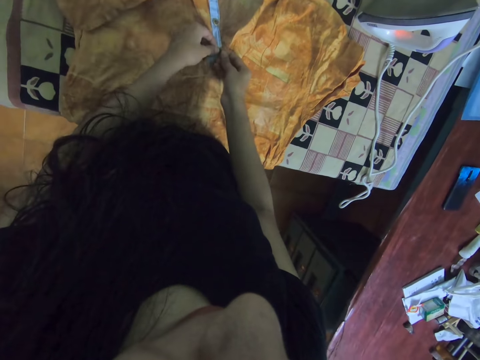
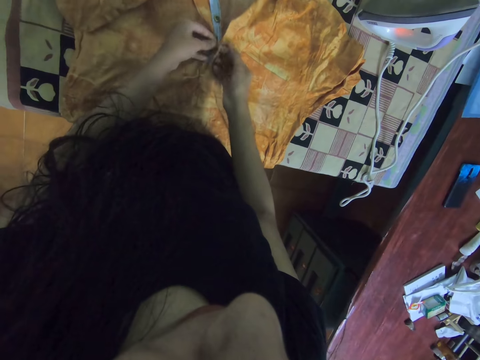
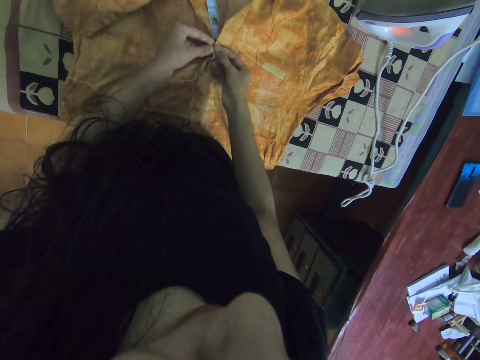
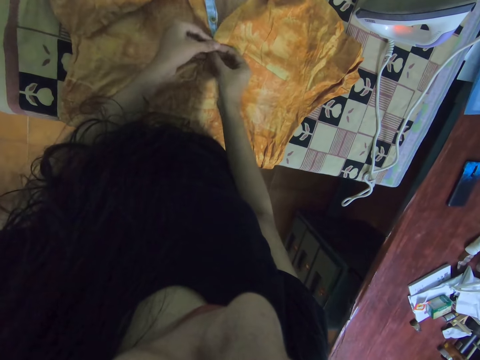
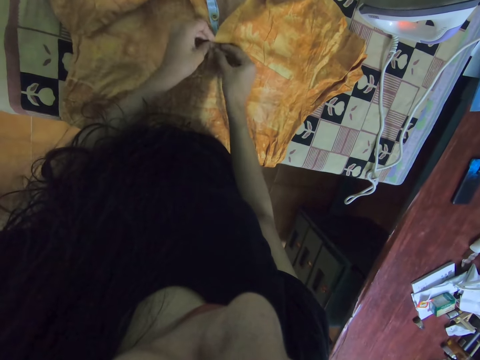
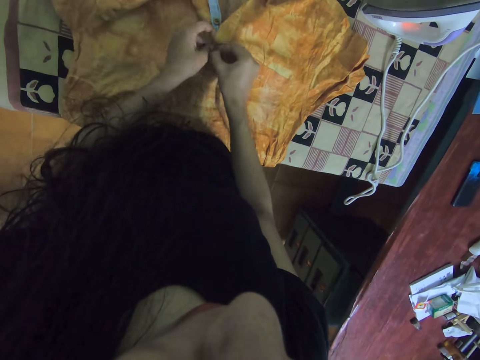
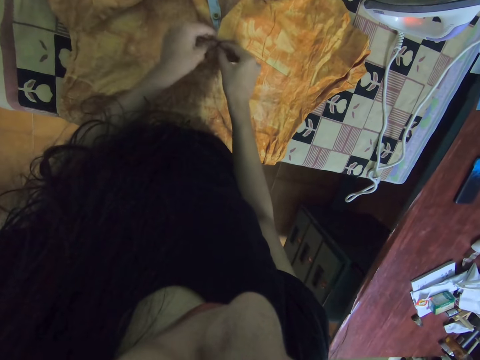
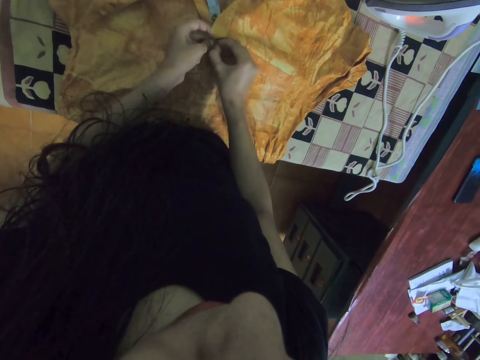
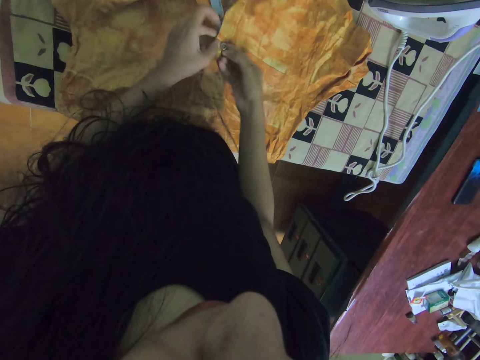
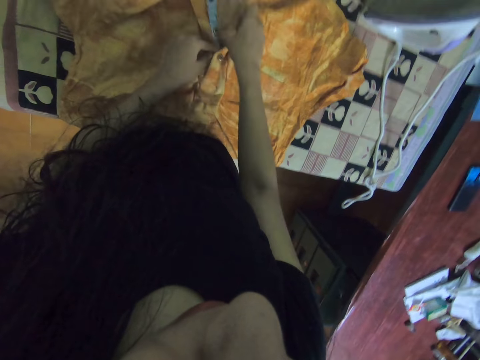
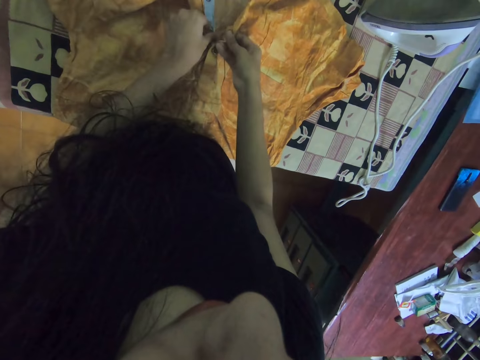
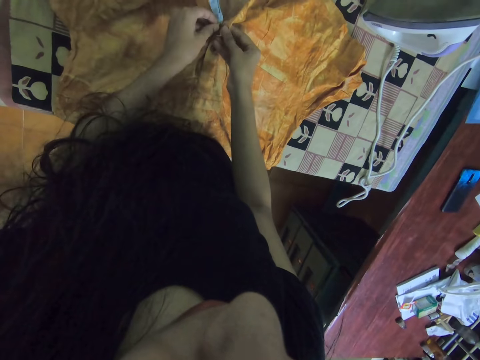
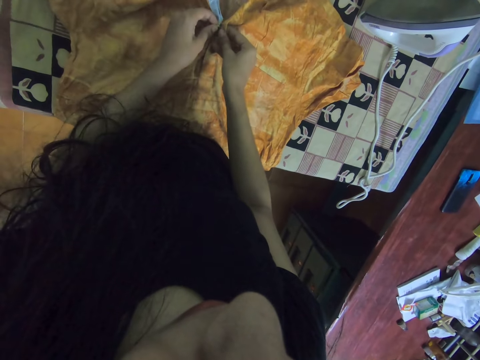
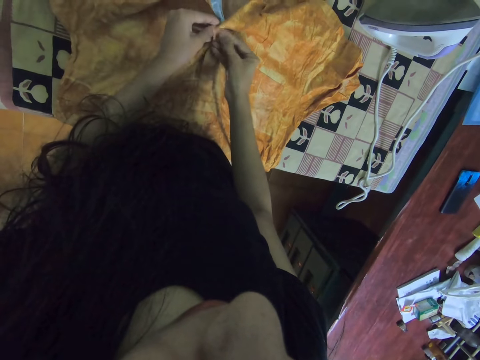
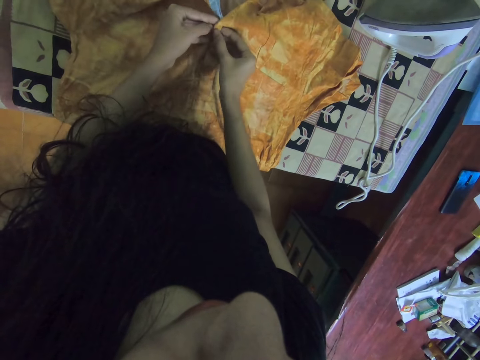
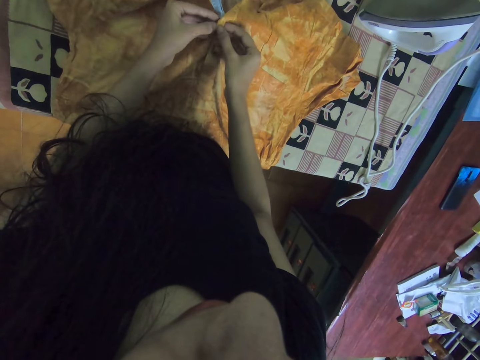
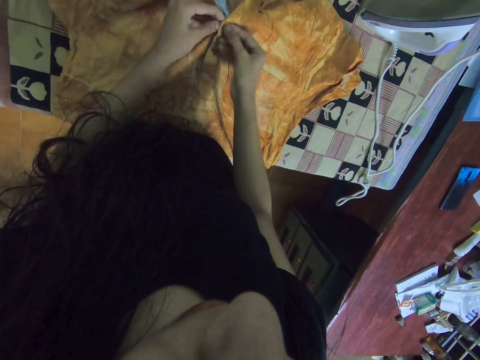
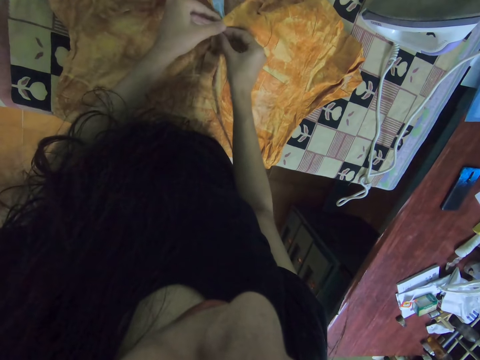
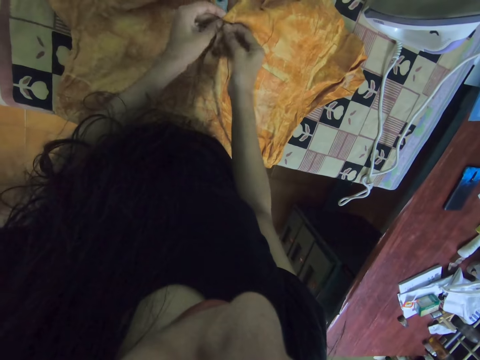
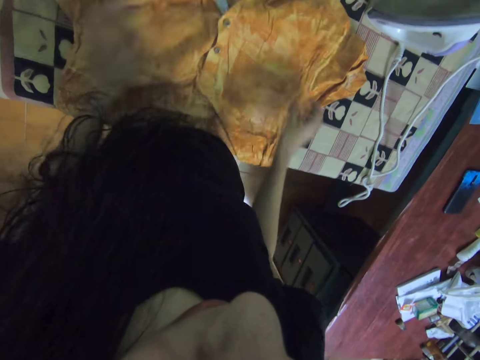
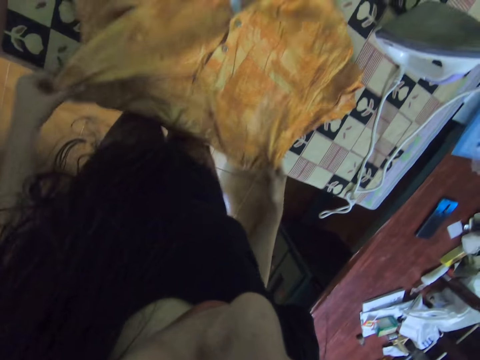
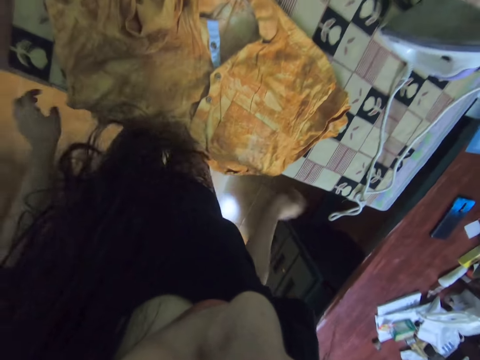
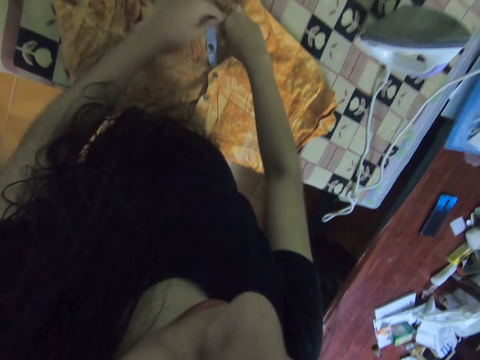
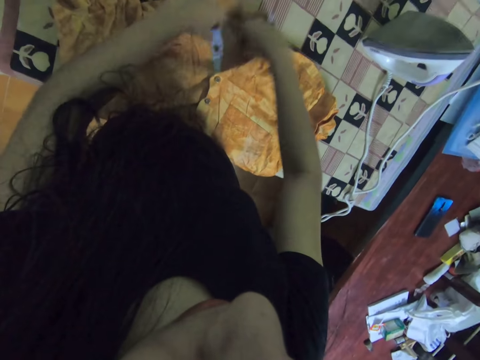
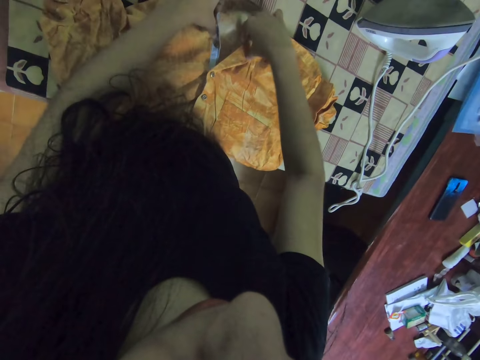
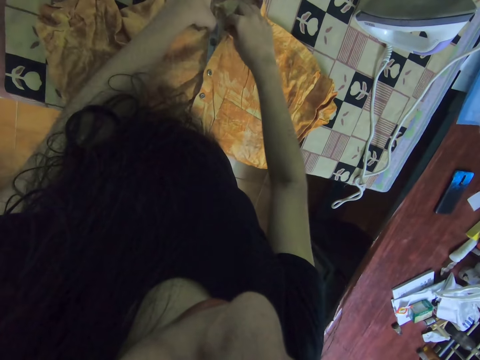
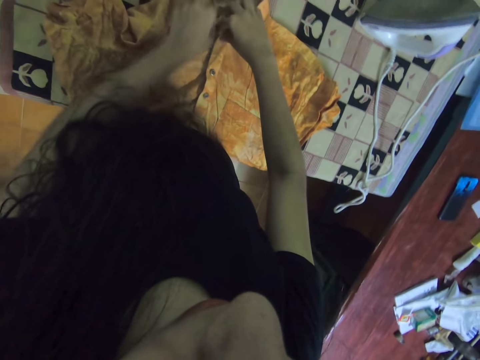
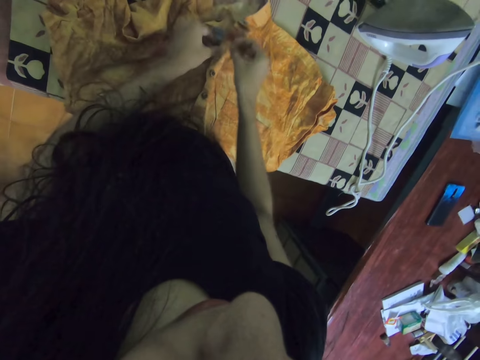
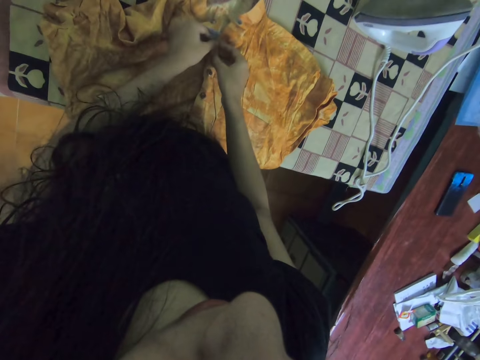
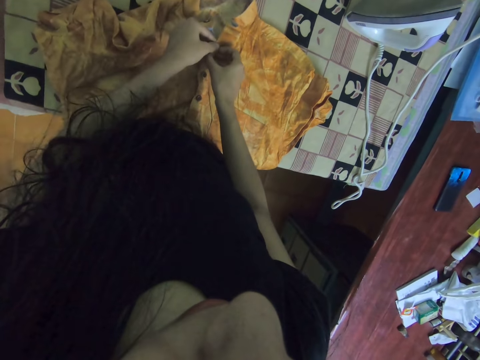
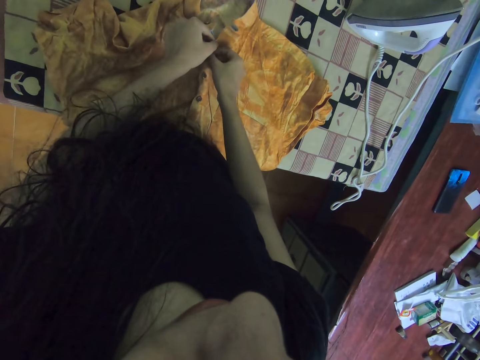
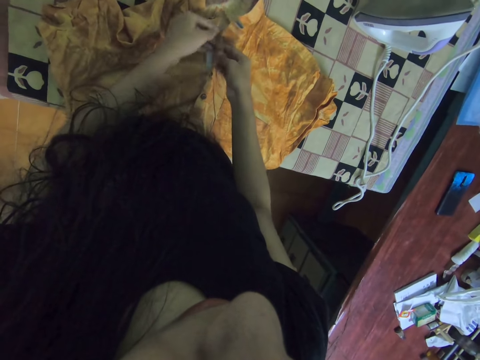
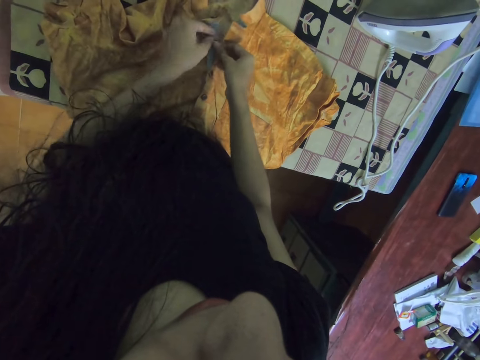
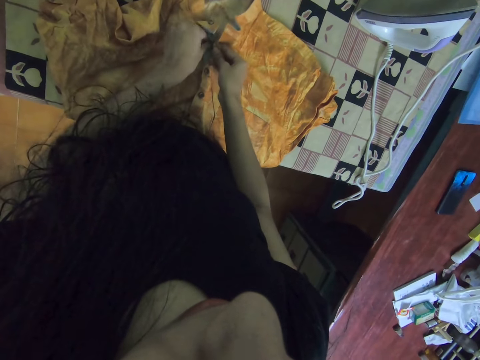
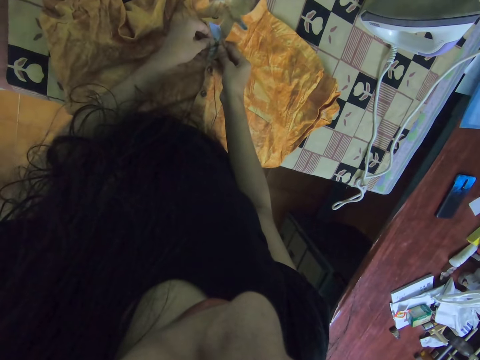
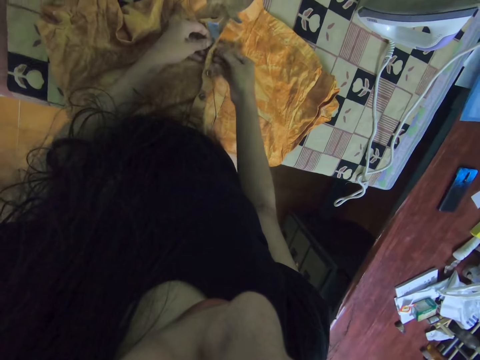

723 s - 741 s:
The camera wearer buttons the shirt with both hands. They pull the shirt. They move the cloth with both hands. They button the shirt with both hands.

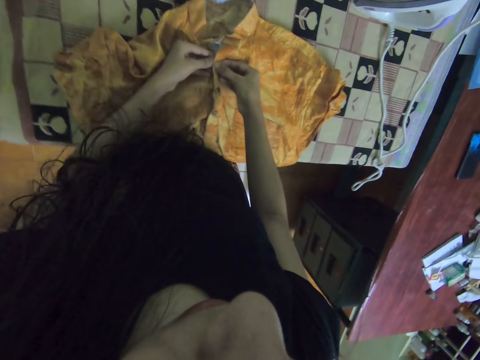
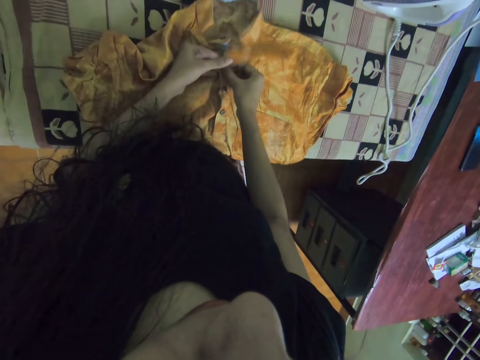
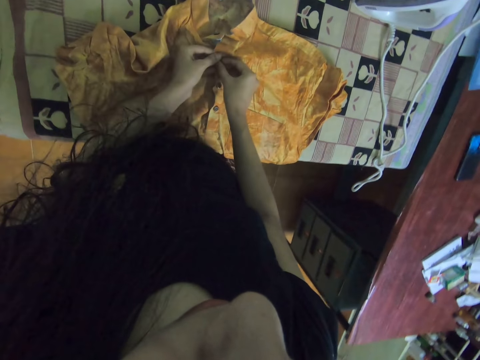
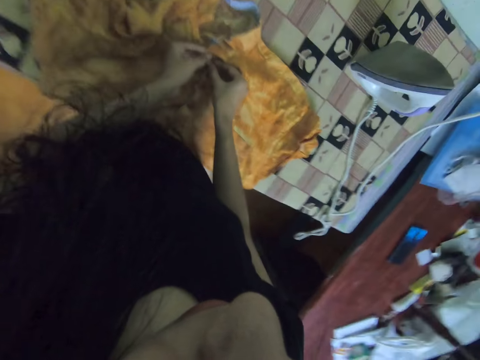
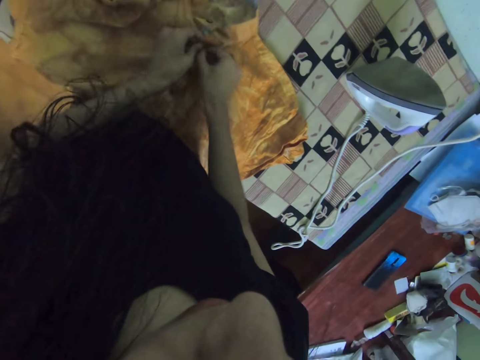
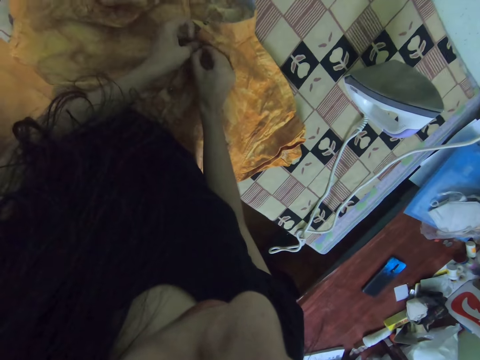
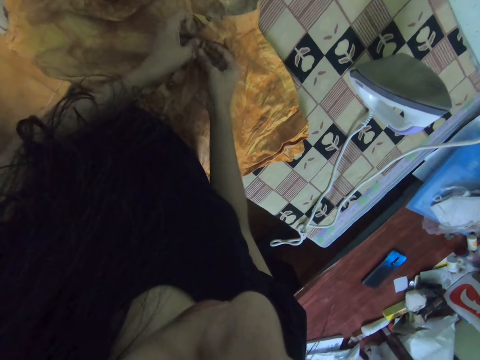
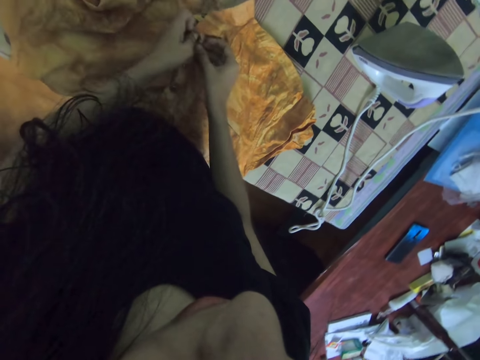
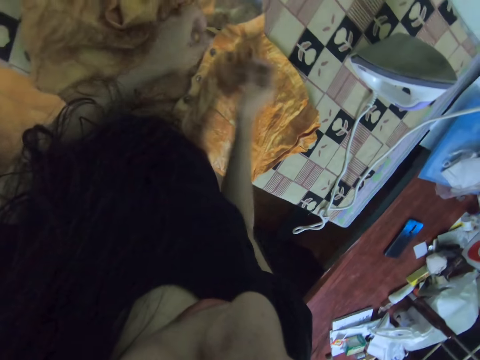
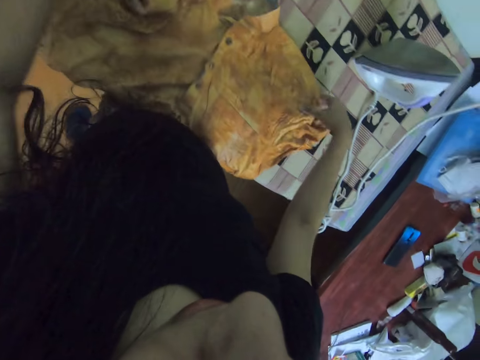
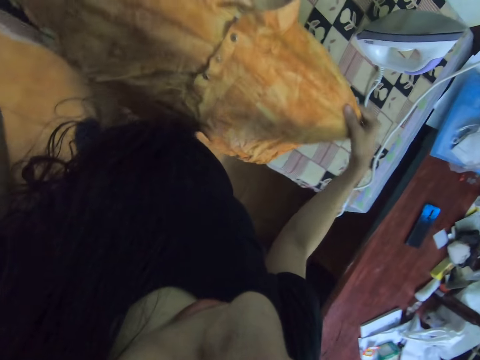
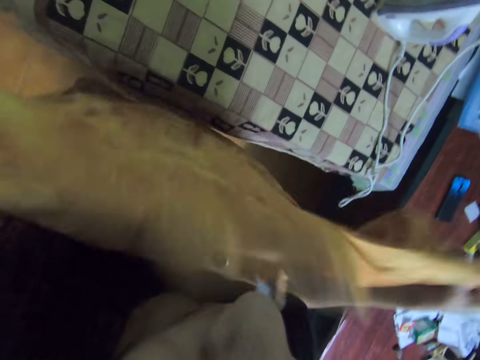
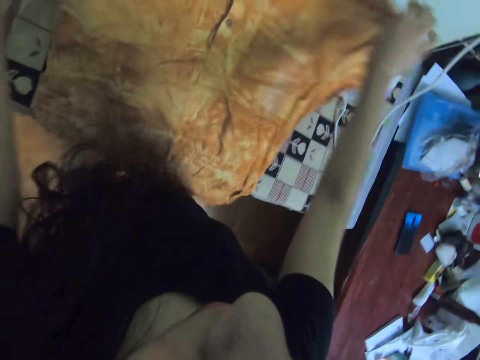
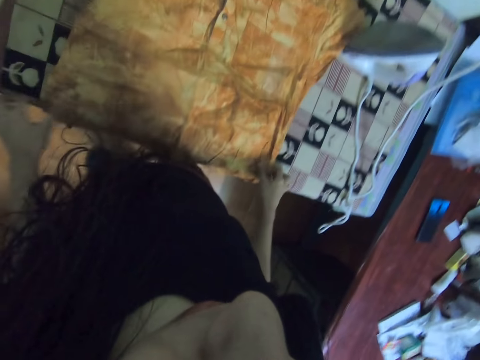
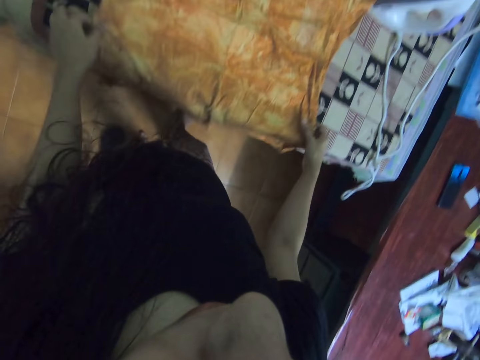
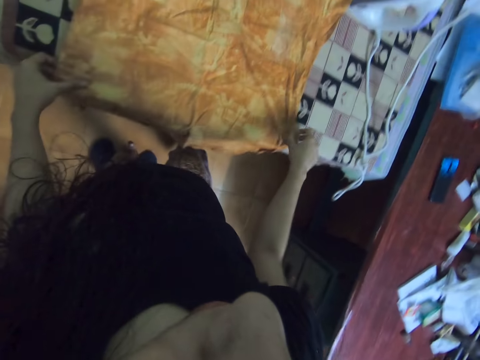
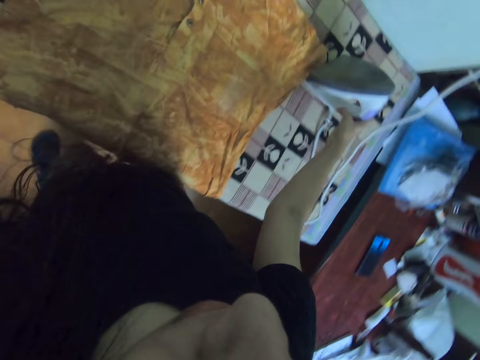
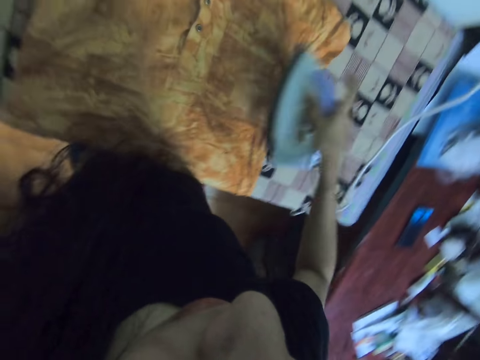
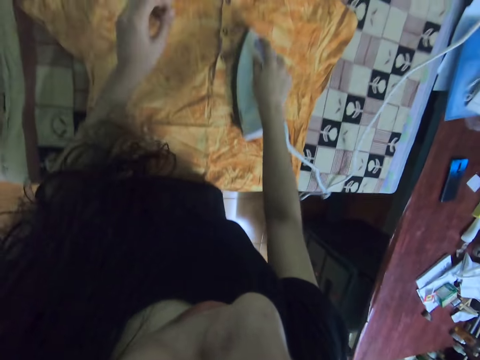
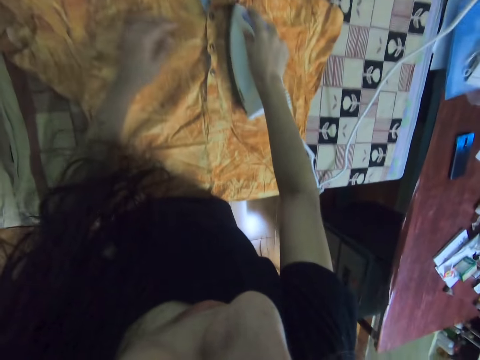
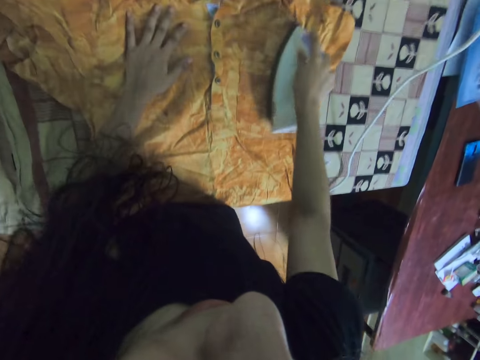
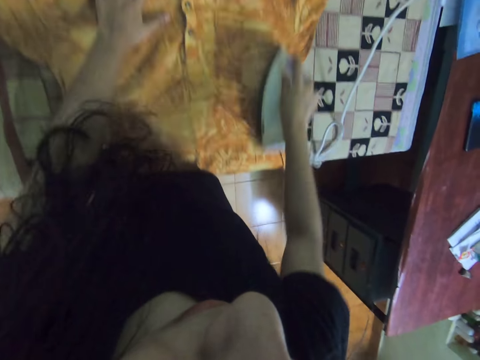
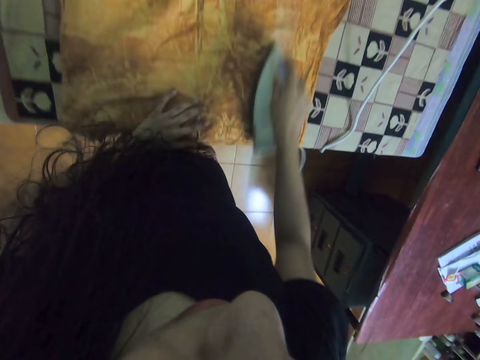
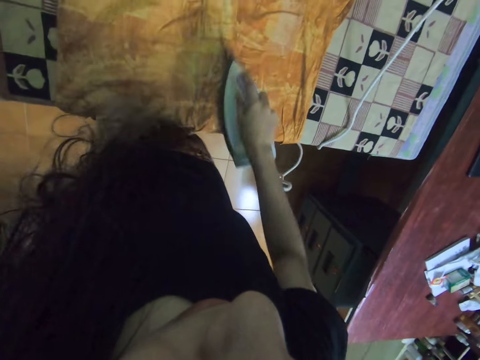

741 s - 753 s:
The camera wearer lifts up a shirt from the table with both hands. They put the shirt on the table with both hands. They straighten the shirt. They move the cloth with both hands. They take the iron from the table with the right hand. They iron the shirt with an iron. They touch the cloth with the left hand. They iron the cloth with the iron.
